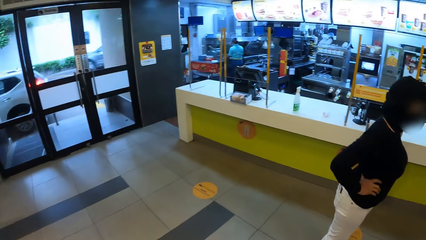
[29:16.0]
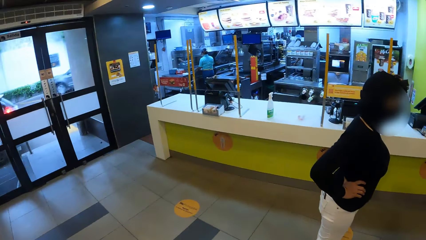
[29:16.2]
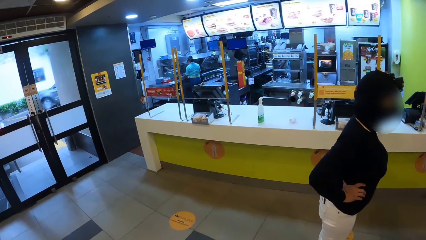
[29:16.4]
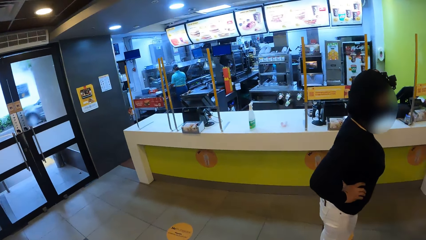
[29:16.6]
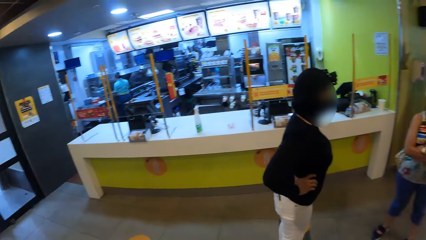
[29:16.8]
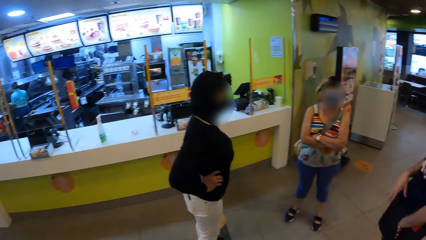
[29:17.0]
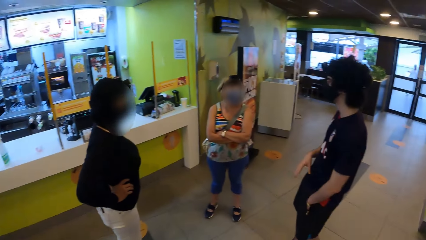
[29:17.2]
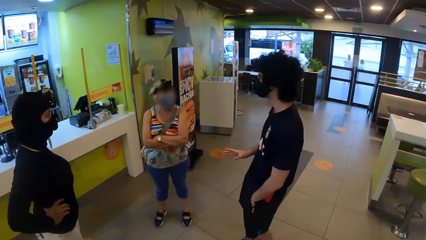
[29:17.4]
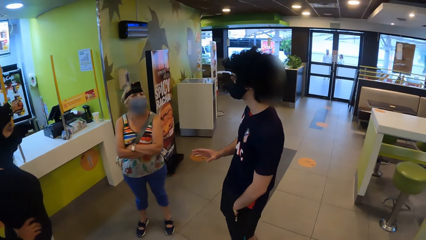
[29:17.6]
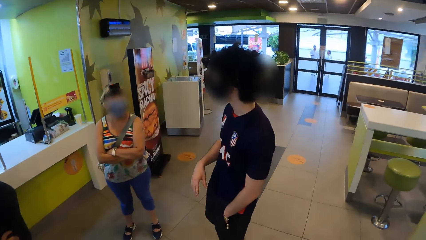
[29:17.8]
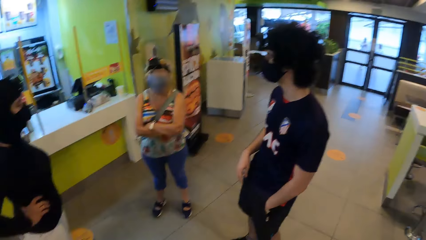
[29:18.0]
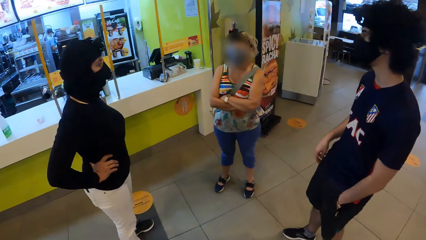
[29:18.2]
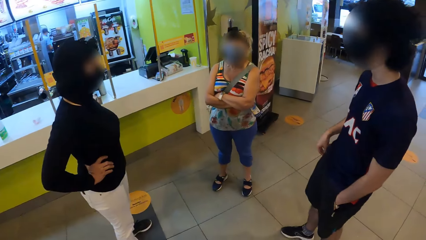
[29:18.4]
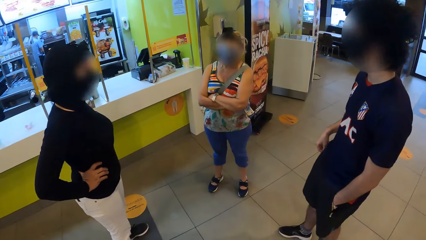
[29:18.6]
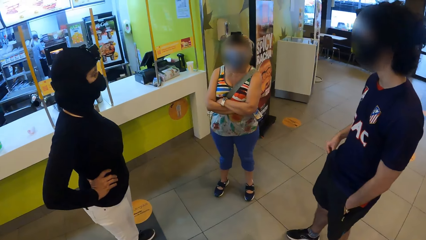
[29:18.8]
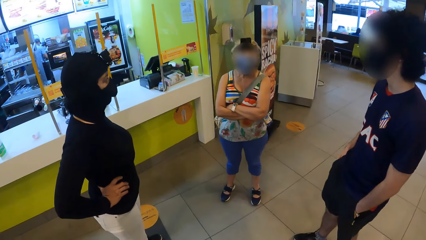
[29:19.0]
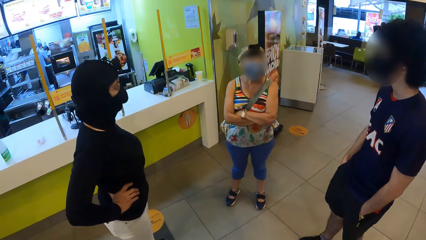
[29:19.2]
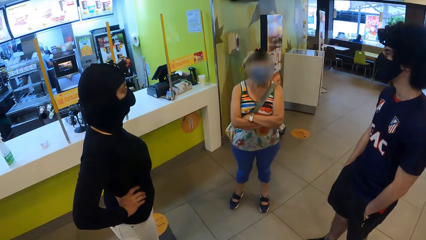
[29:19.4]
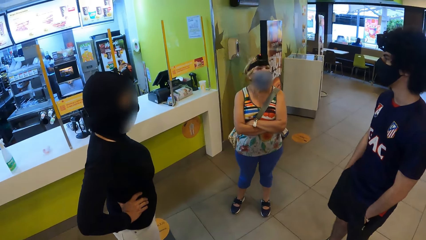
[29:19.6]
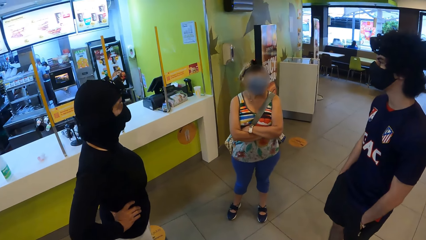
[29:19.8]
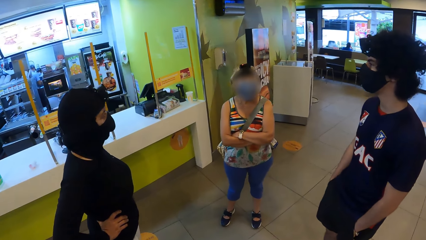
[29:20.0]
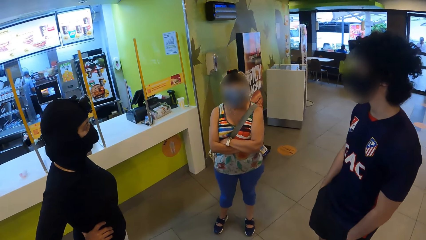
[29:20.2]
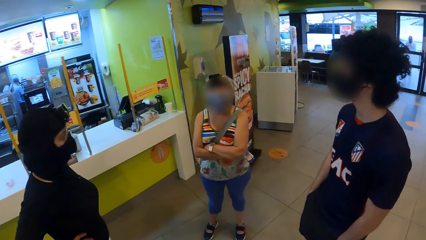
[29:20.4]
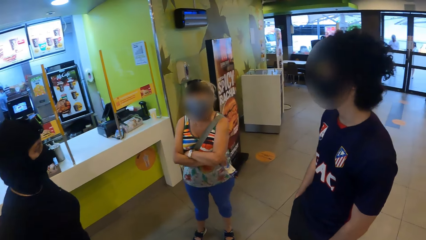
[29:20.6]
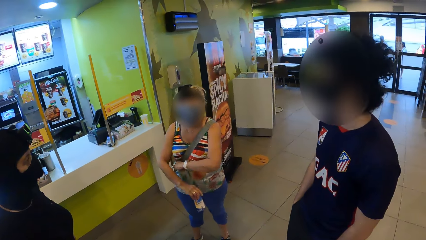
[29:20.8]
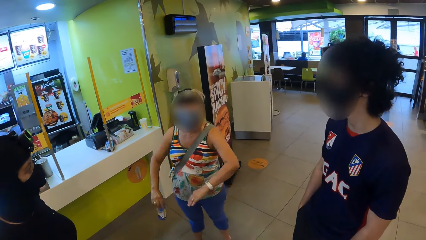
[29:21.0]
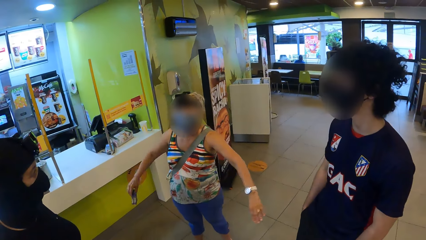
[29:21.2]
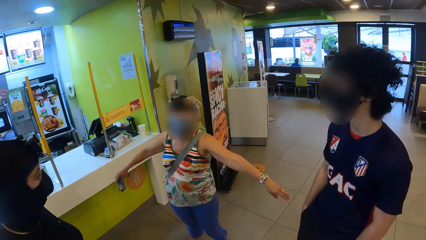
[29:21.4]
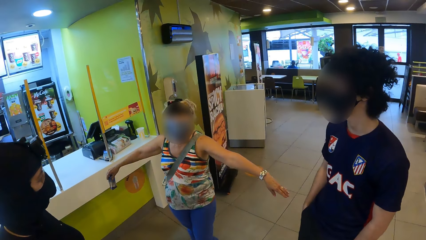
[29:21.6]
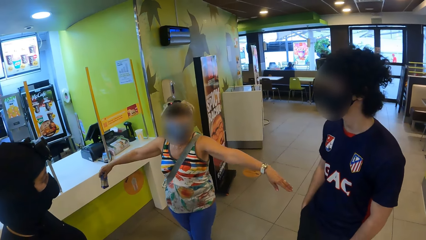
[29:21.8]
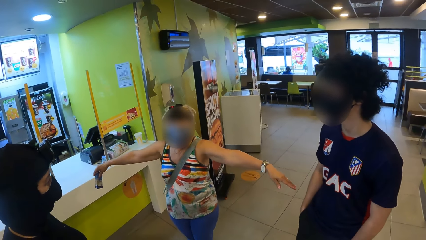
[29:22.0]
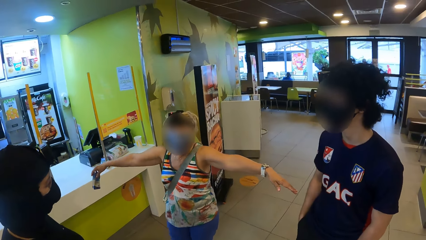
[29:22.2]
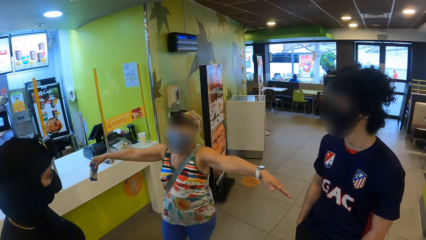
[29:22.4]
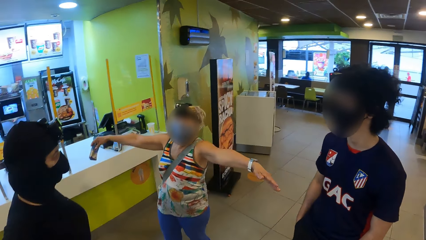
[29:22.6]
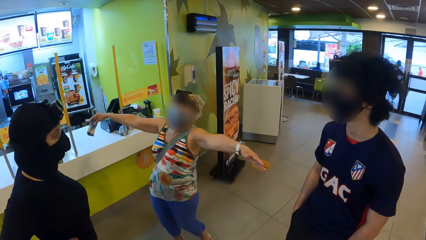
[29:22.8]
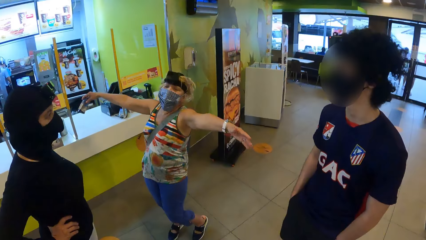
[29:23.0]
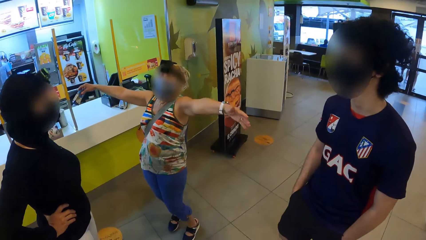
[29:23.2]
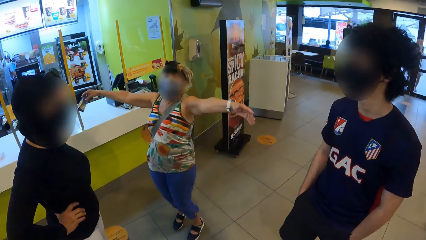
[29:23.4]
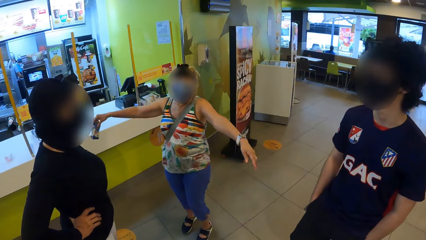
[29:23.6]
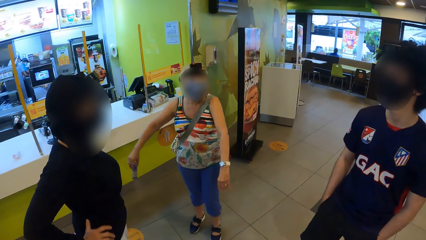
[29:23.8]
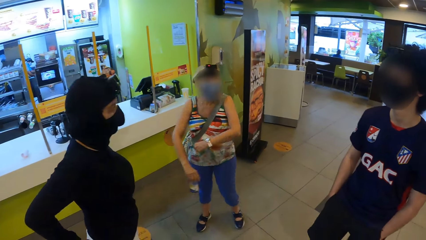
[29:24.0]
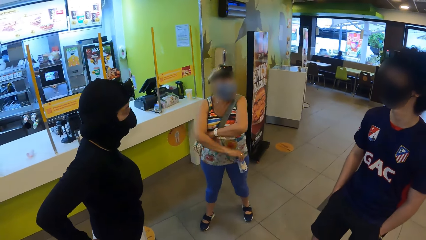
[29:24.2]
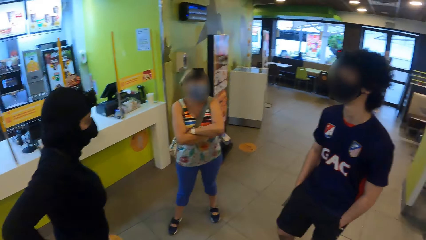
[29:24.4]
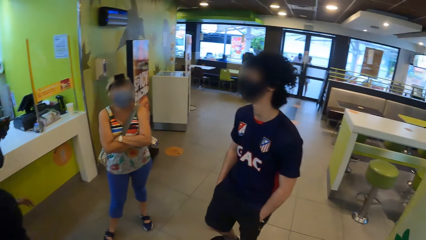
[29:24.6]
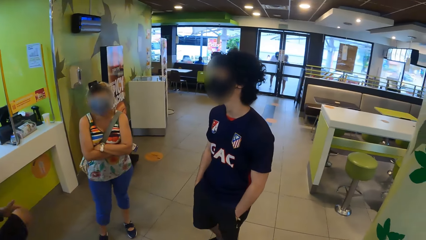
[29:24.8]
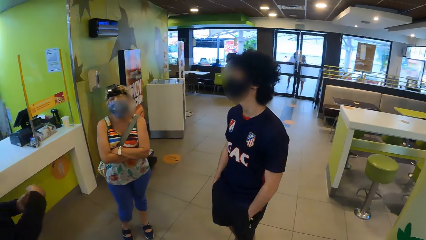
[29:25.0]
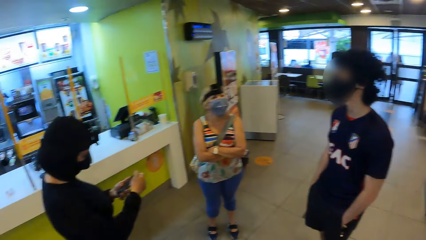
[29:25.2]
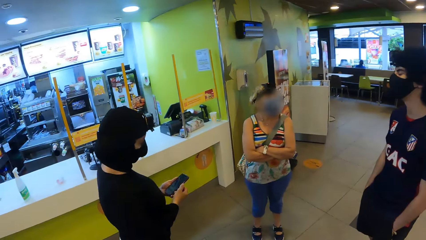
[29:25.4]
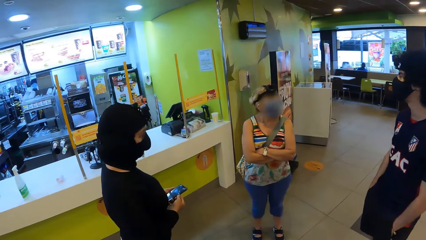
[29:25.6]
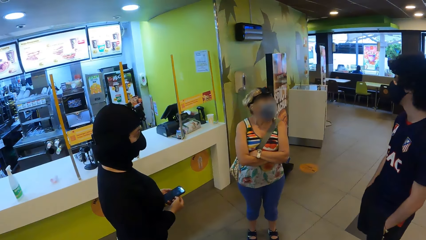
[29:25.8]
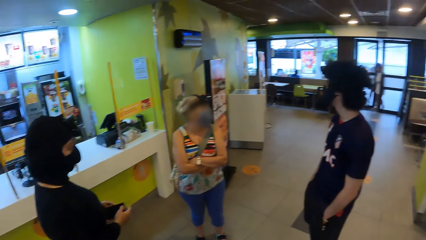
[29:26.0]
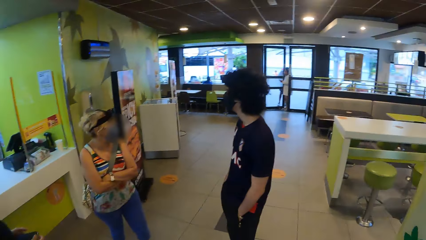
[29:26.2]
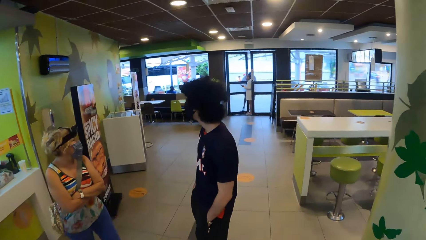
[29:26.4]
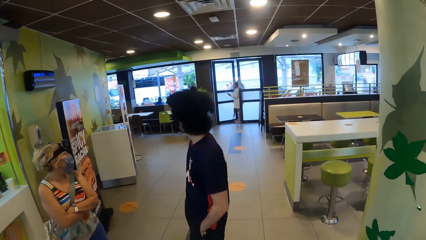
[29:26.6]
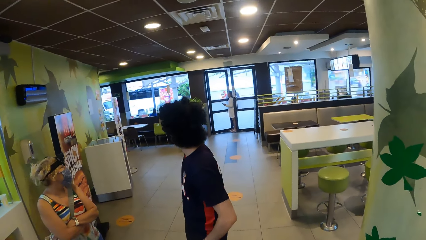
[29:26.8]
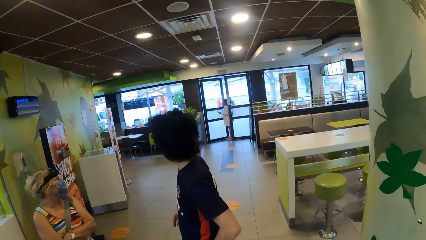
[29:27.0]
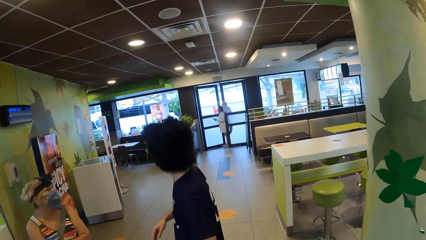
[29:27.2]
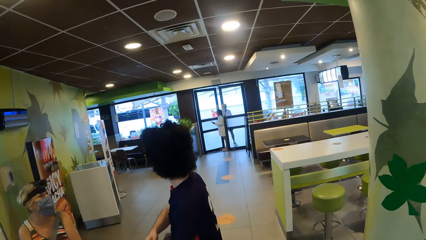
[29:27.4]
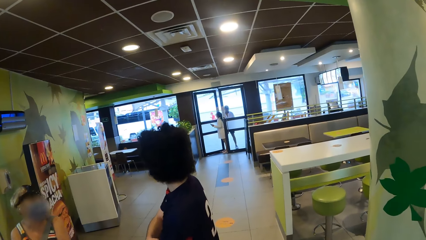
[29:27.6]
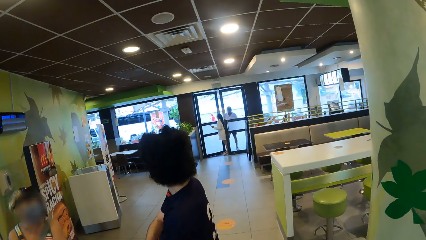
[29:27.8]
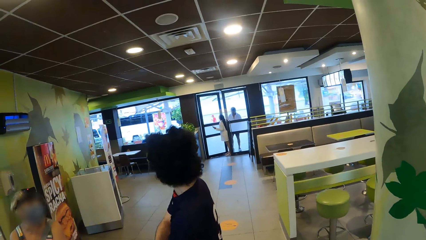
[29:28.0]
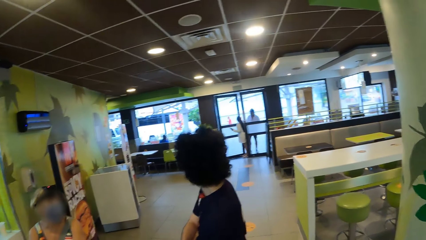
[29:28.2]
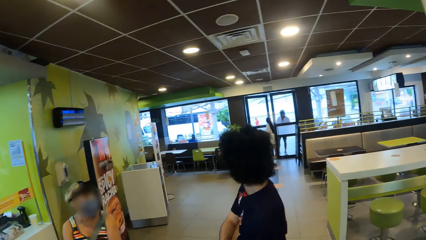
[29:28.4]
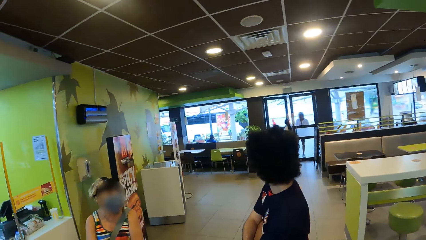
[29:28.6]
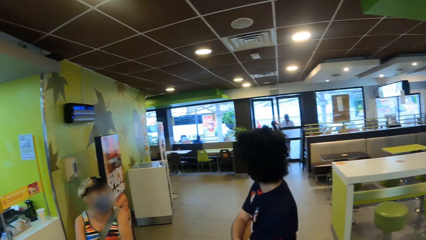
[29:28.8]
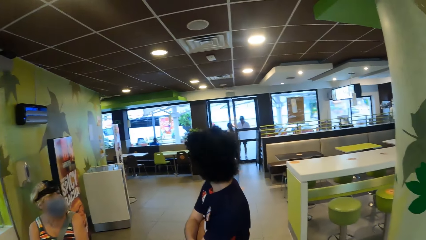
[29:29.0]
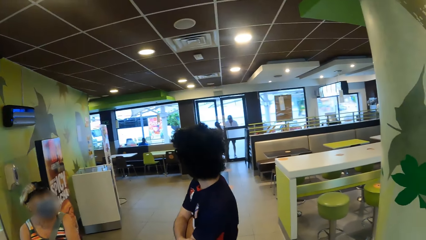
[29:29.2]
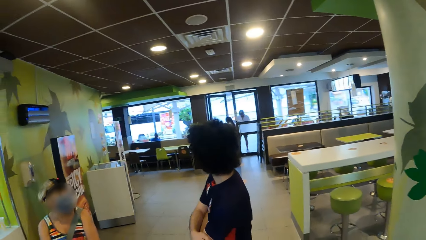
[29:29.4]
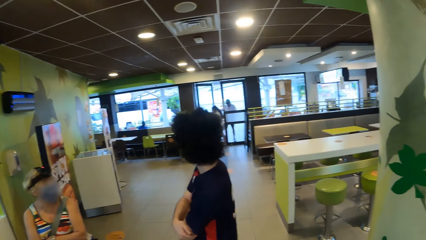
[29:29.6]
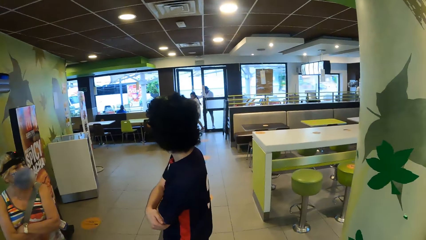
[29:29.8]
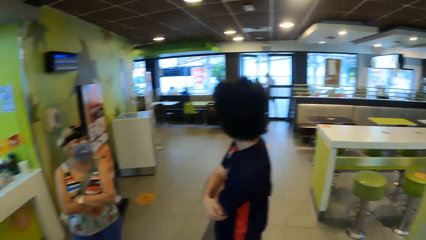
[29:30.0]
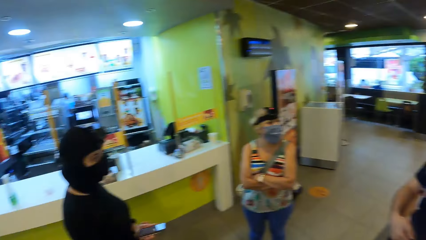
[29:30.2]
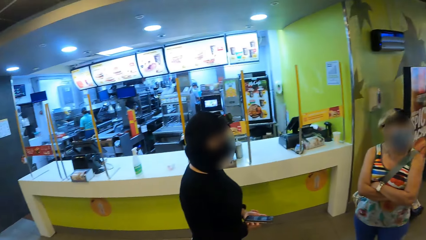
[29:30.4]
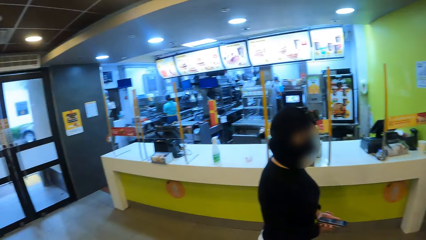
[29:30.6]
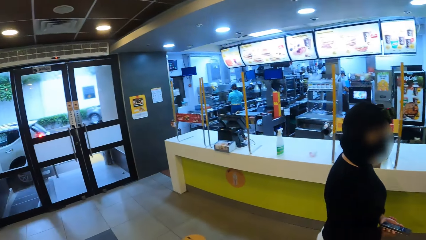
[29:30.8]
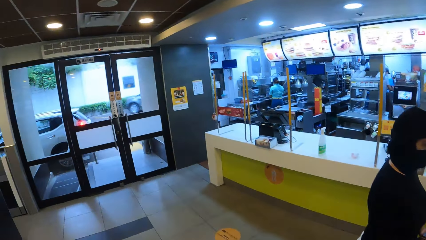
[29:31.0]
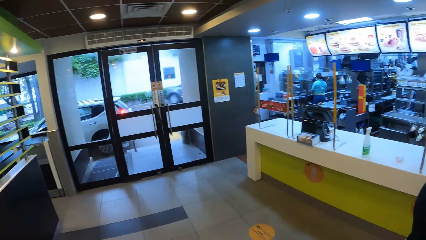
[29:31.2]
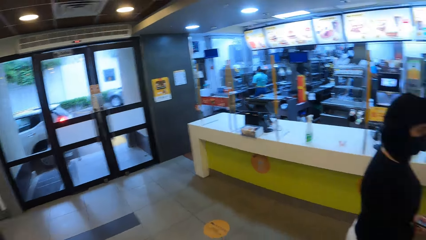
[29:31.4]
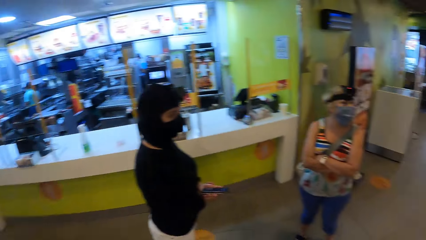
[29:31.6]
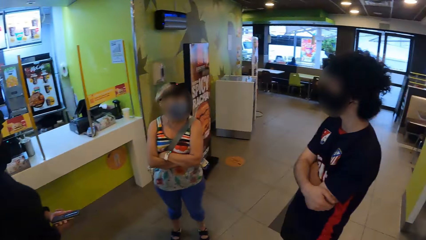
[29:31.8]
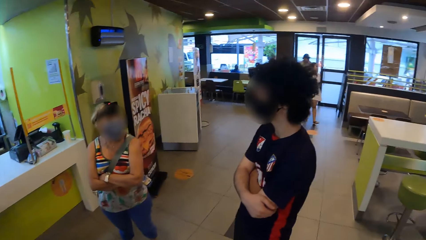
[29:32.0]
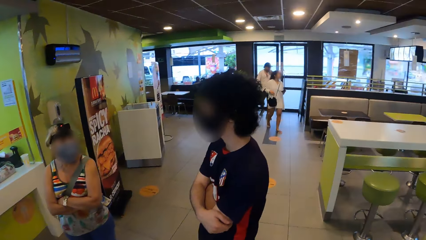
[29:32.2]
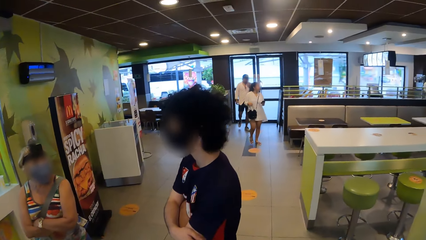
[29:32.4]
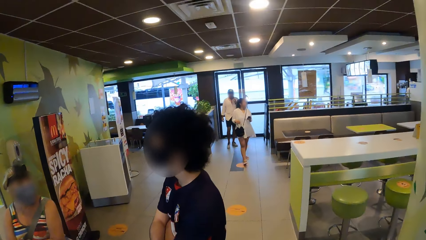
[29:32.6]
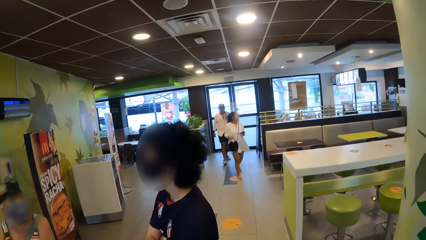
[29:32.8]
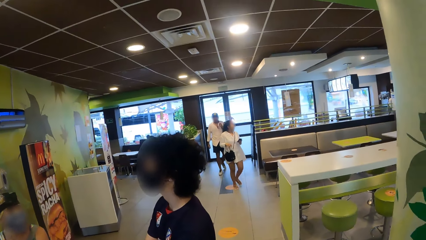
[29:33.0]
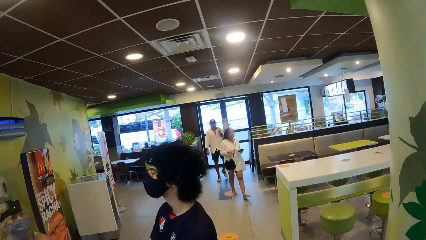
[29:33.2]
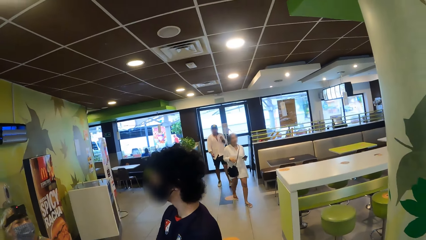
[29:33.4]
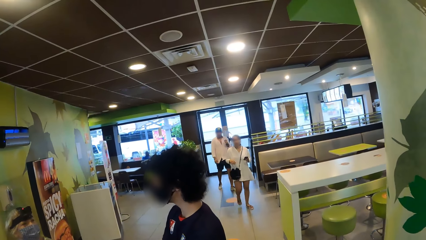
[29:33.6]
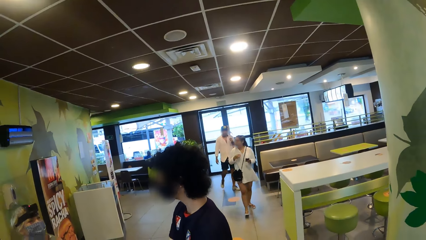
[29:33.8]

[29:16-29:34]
A man talks to a woman. The woman spreads the hands. The woman lifts up the hands. The woman folds the arms. Another woman holds the phone in the hands. The man talks to the first woman. The camera wearer looks at the door. They look around and move around the restaurant.
